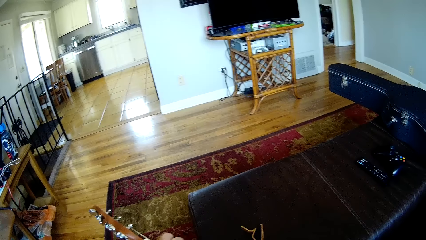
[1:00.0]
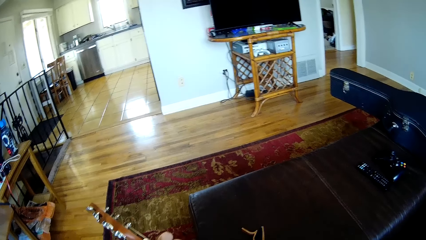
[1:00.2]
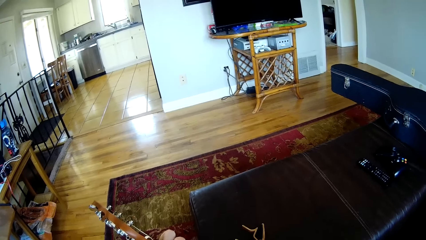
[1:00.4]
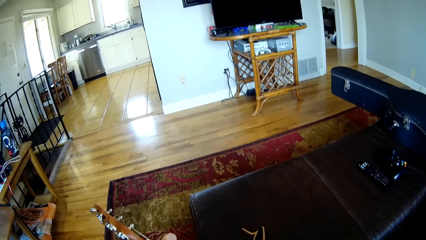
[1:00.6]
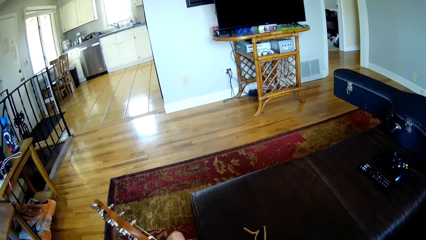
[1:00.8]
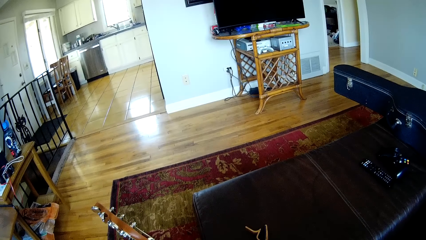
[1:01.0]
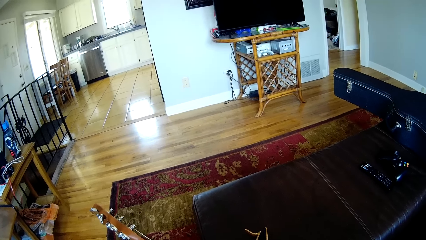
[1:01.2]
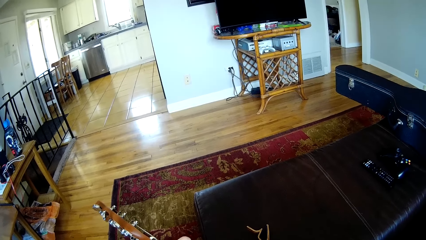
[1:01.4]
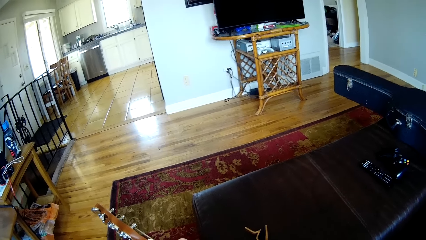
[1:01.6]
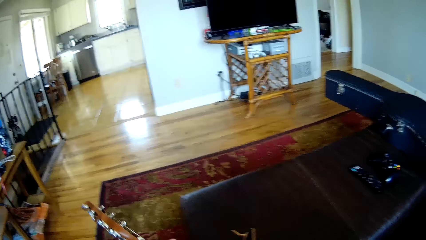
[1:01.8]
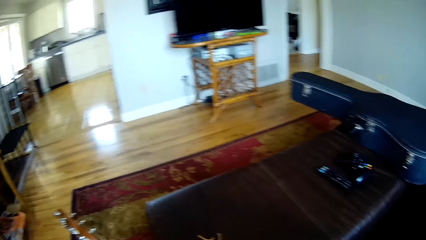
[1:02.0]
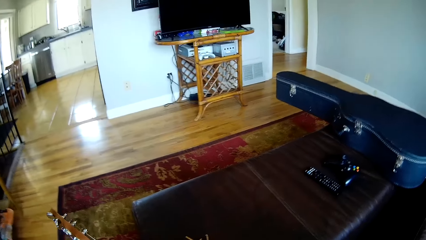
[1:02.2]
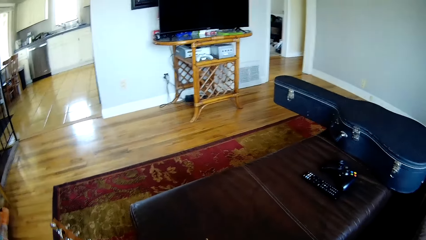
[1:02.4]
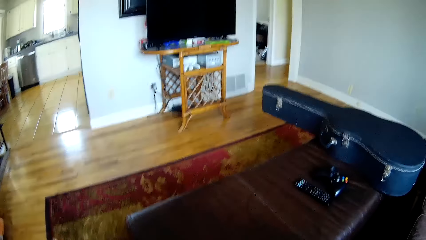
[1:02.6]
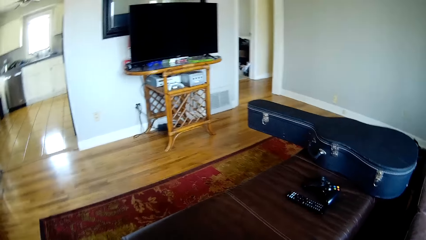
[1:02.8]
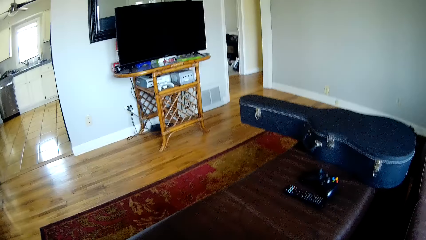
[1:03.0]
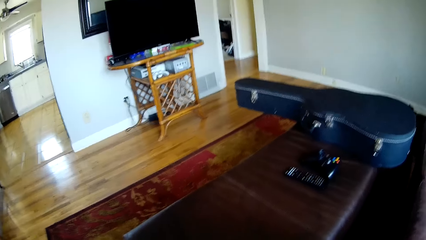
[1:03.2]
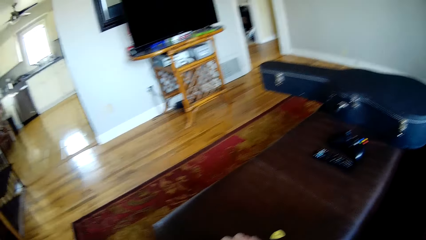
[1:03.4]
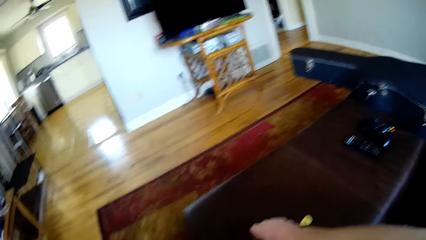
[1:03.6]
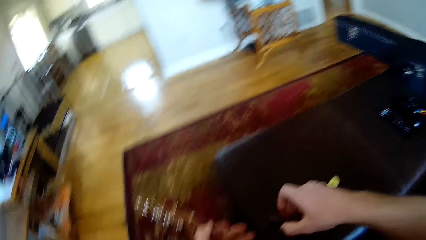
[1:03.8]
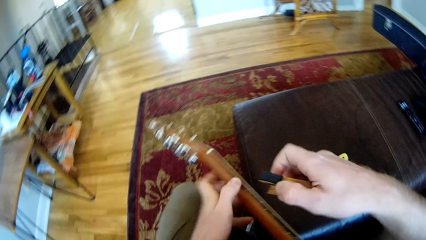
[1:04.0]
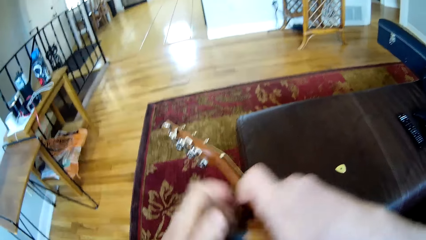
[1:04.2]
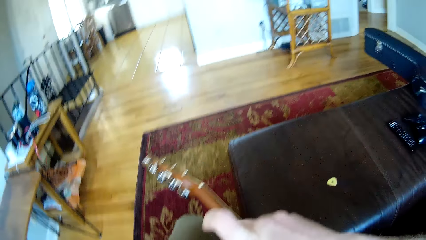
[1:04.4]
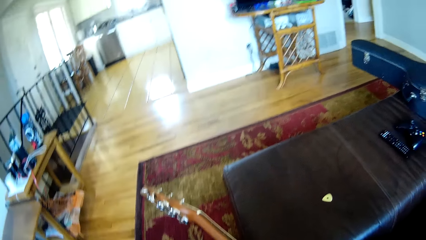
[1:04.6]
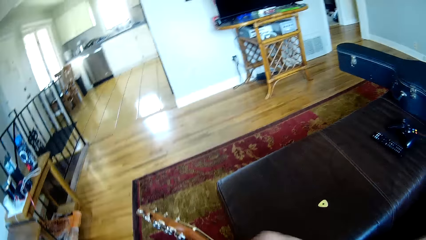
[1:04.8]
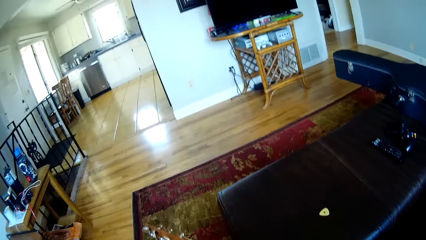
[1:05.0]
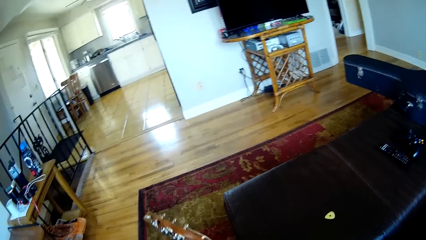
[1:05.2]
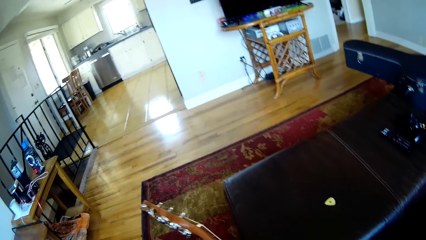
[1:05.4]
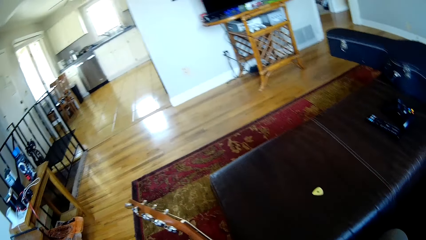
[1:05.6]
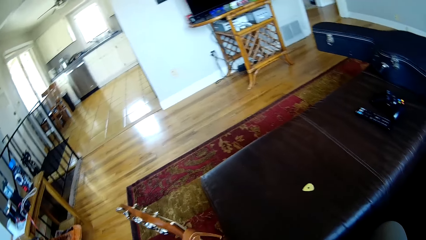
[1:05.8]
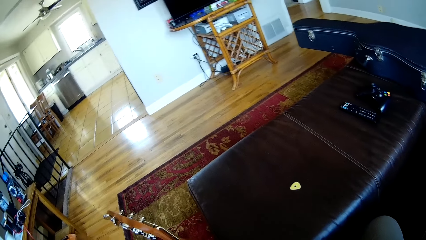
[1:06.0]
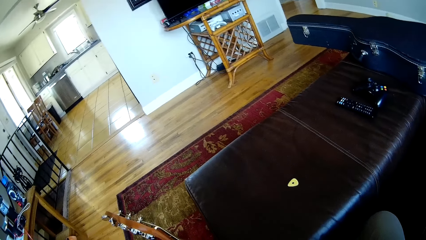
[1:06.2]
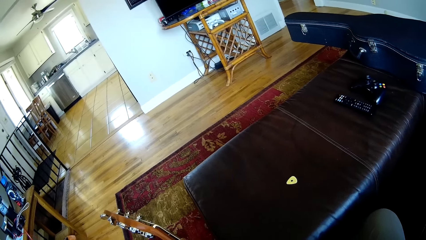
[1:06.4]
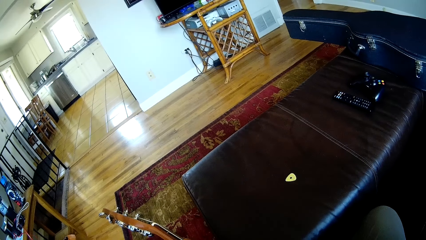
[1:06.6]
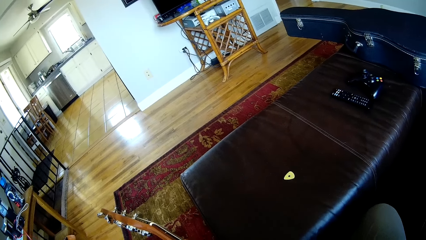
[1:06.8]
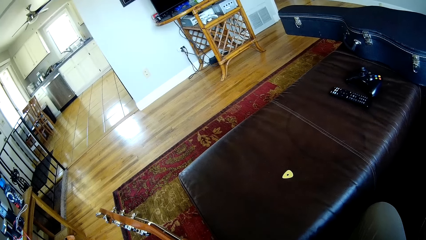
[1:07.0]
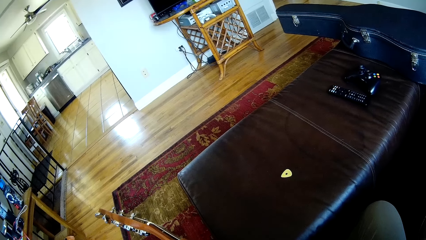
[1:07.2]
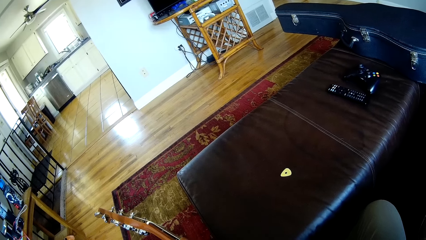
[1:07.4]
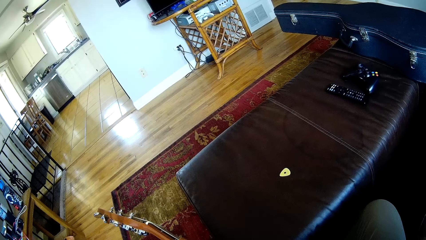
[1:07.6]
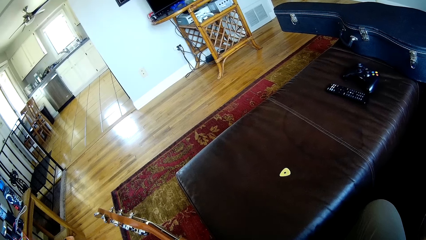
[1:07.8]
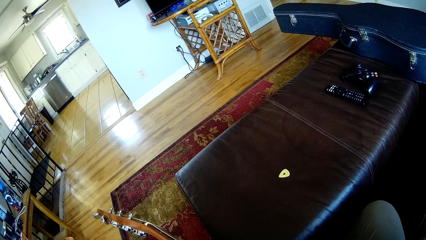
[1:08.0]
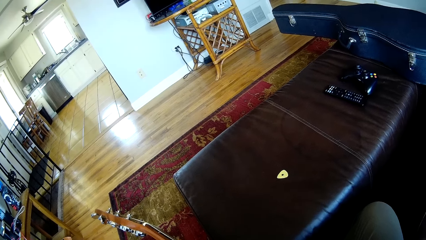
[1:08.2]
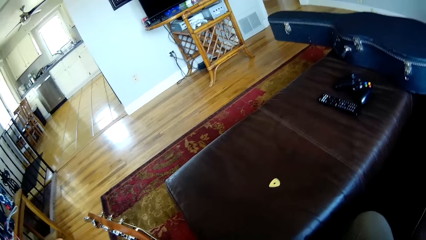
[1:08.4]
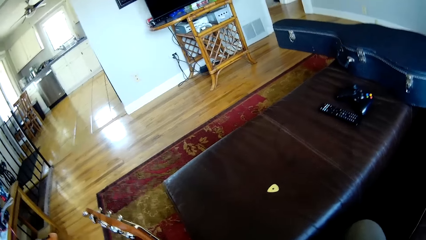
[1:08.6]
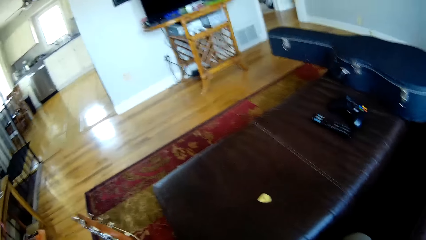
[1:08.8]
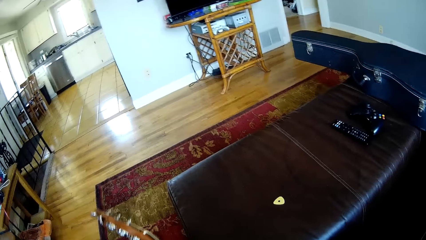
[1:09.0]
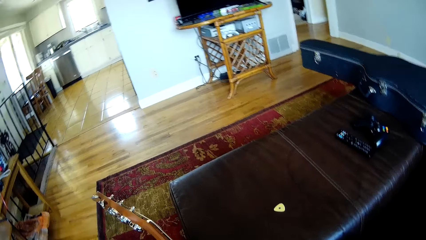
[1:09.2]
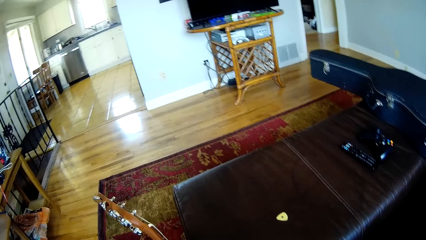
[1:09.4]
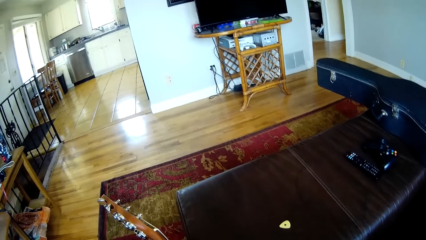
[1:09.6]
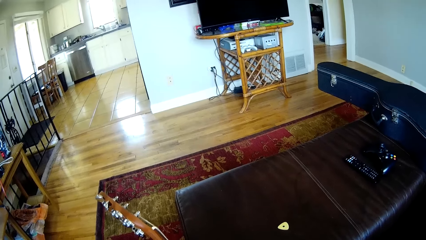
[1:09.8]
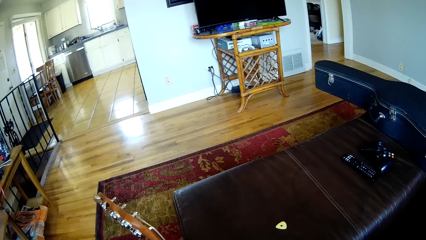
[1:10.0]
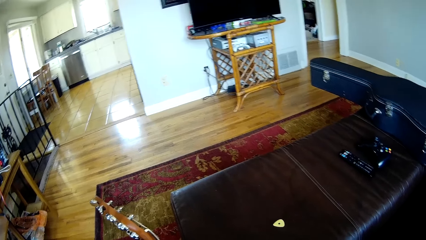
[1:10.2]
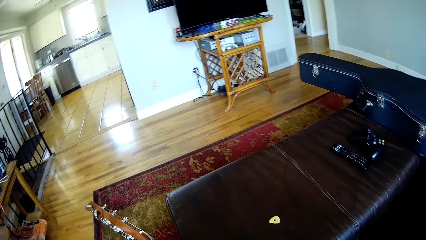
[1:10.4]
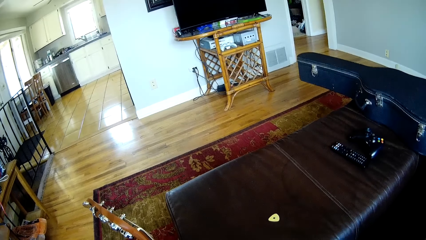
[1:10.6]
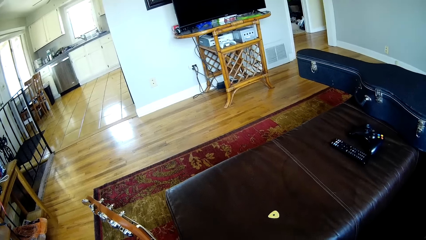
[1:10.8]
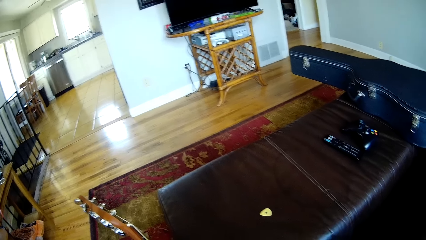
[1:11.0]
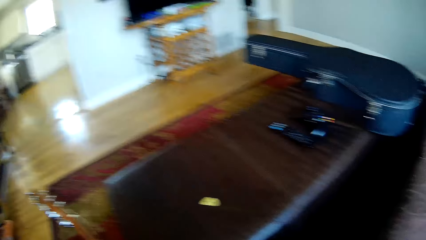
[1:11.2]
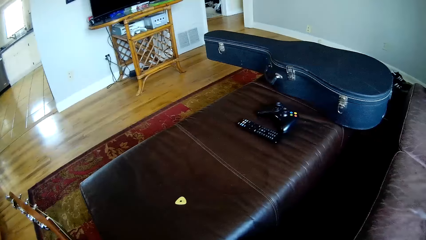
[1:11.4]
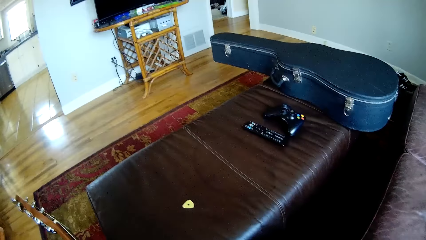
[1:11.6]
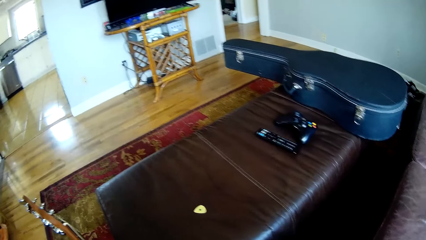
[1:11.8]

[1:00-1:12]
The camera wearer drops the guitar pick in his right hand on the table. He picks up a wooden clip from the table with his right hand. He passes the wooden clip in his right hand to his left hand. He fixes the wooden clip in his left hand on the guitar.

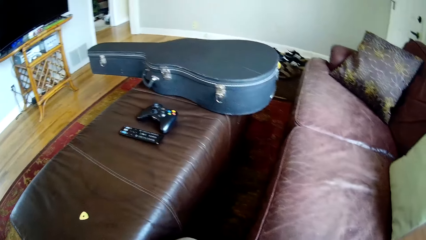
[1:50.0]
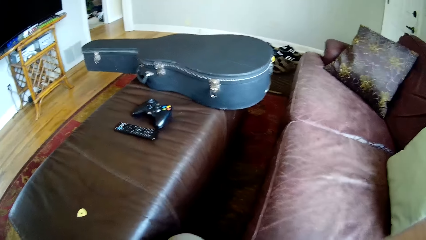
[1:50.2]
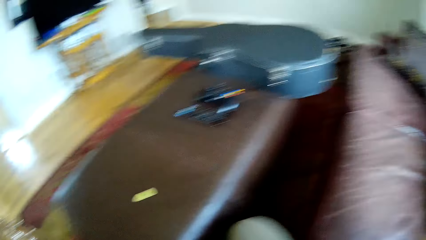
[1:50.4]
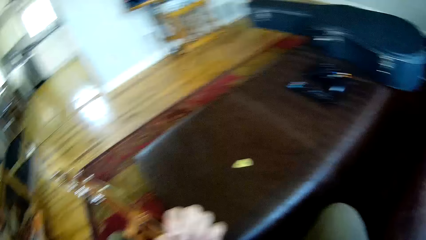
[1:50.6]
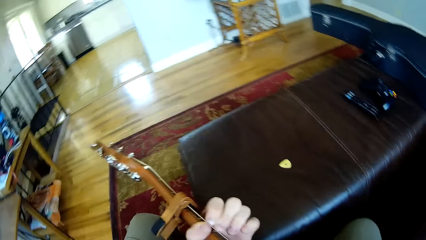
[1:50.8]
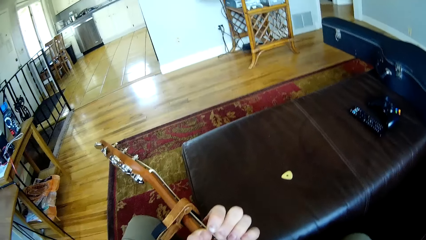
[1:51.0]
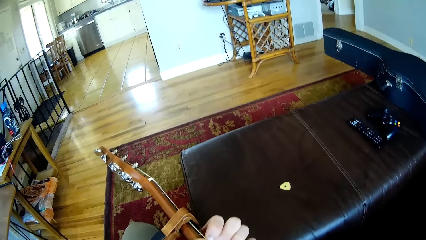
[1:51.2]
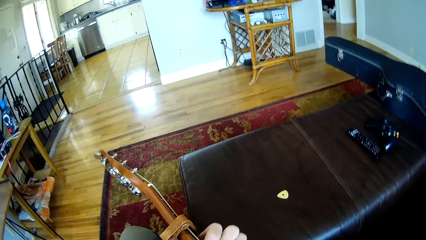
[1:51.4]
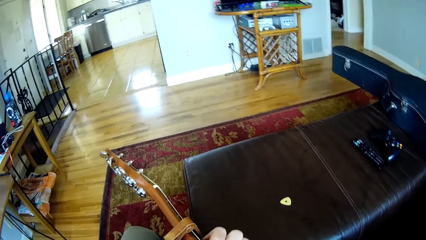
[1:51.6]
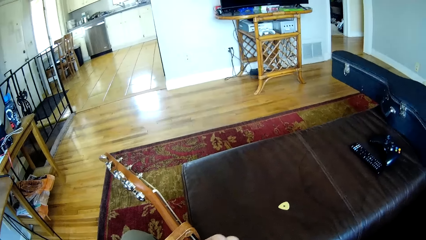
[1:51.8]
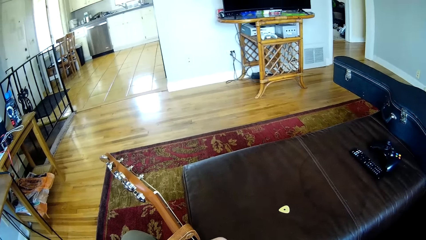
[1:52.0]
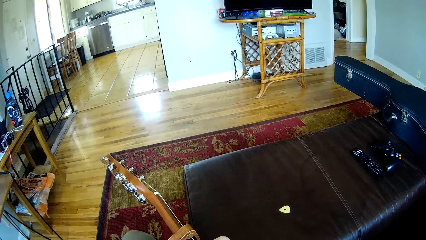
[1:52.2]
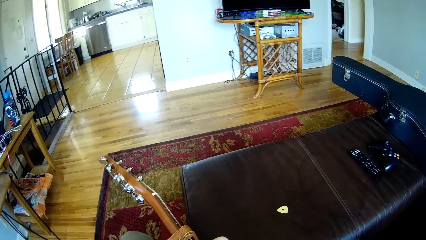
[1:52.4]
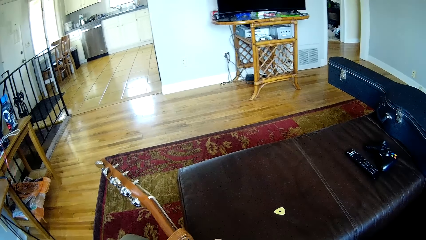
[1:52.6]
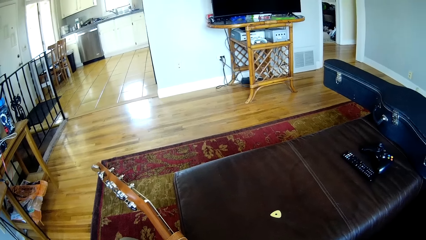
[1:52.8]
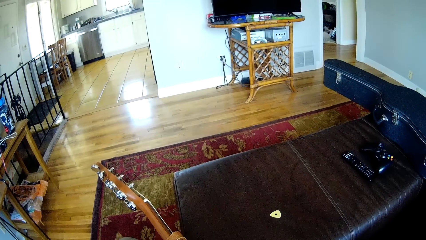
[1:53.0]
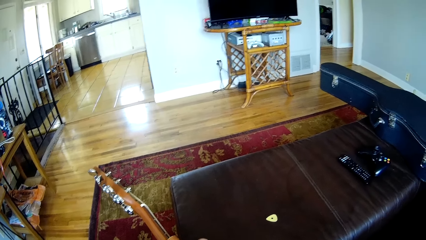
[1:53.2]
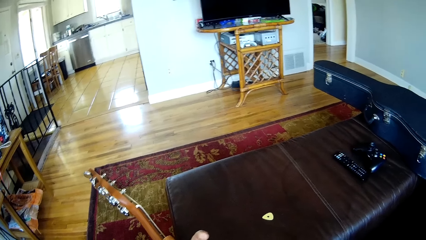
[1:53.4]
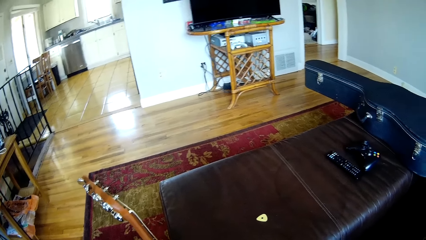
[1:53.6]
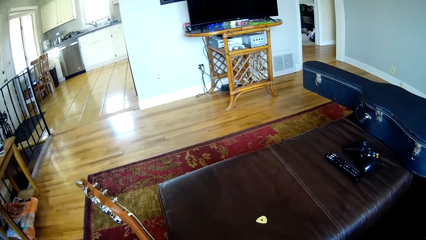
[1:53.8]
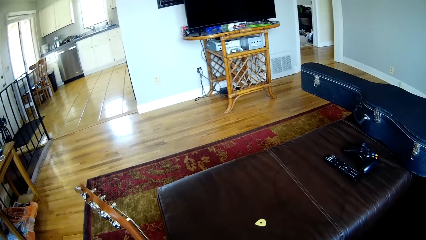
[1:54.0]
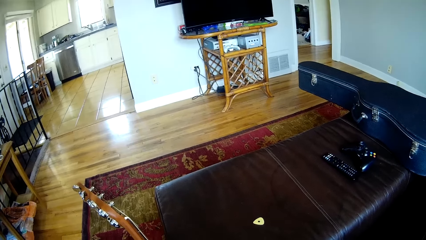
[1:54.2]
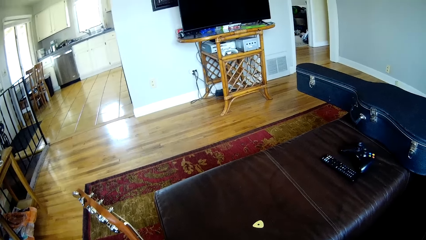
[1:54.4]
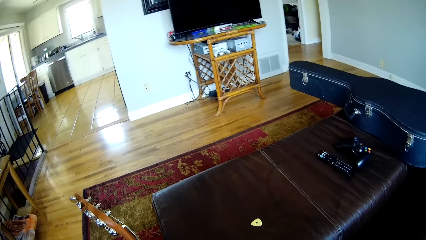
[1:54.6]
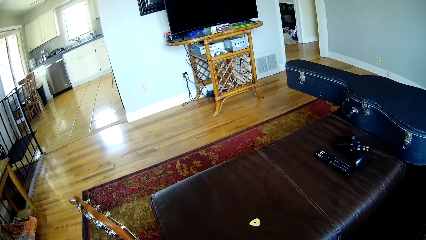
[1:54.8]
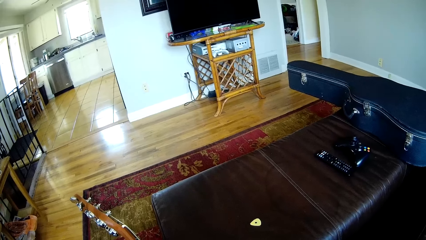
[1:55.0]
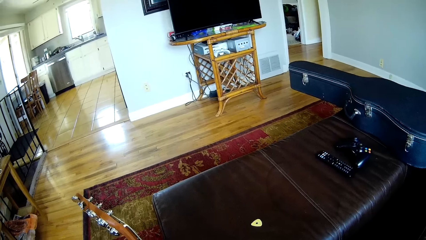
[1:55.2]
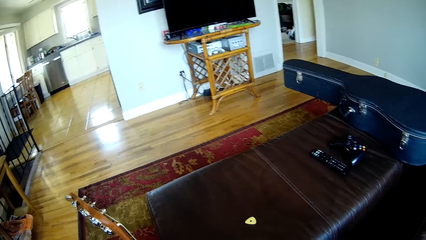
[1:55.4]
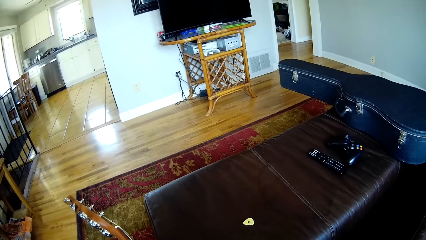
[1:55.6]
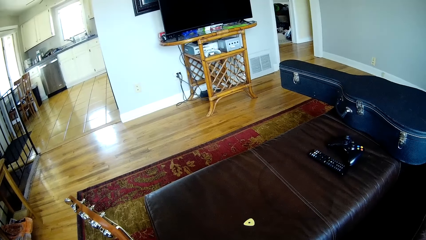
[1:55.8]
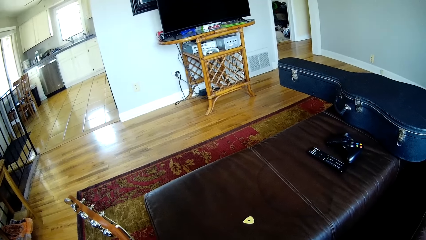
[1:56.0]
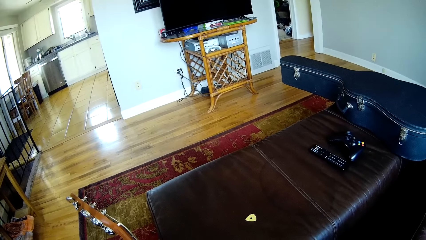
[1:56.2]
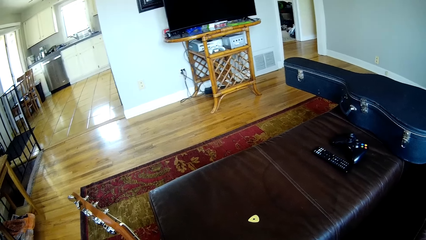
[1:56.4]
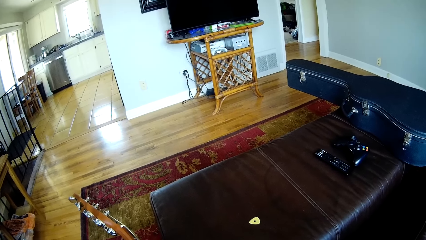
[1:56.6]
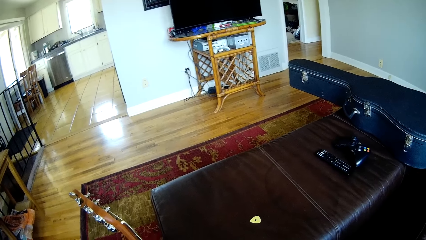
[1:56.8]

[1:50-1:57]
The camera wearer plays the guitar with both hands.
